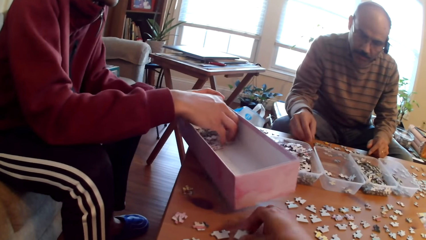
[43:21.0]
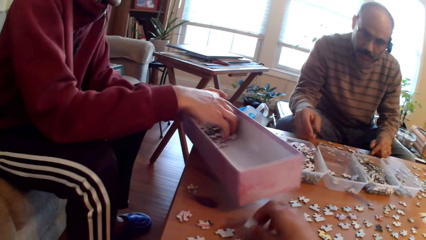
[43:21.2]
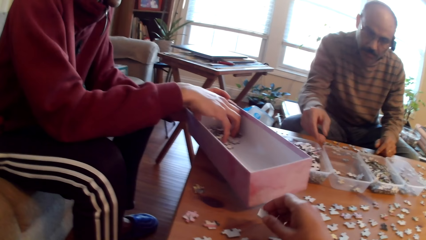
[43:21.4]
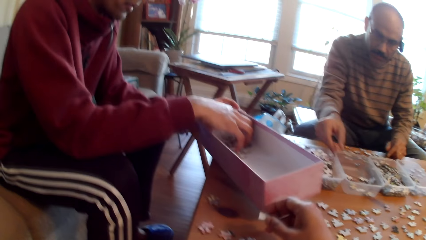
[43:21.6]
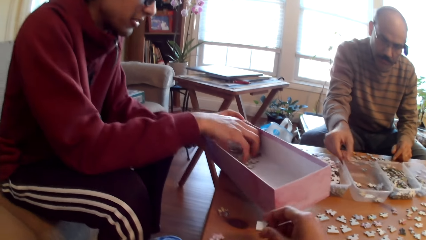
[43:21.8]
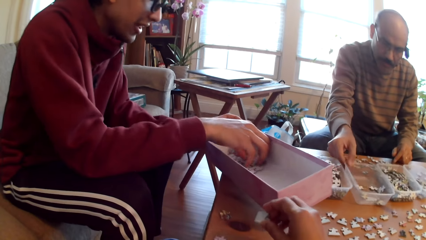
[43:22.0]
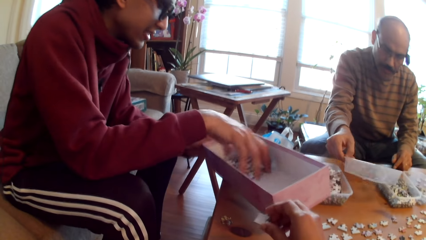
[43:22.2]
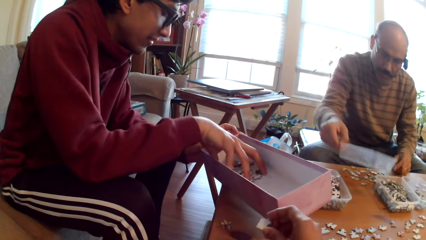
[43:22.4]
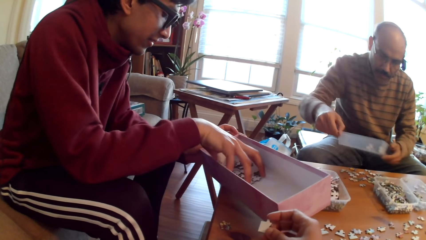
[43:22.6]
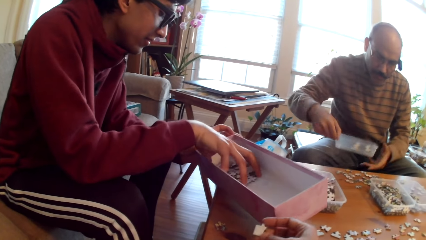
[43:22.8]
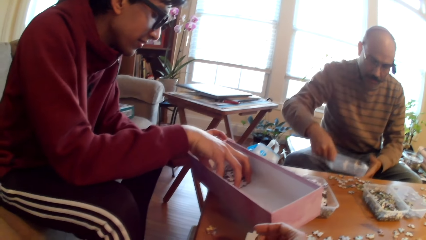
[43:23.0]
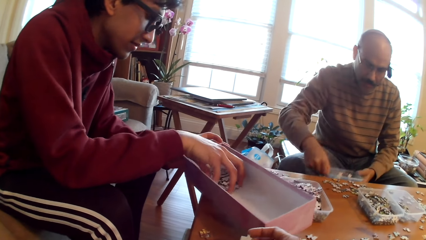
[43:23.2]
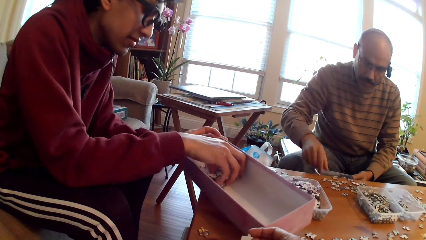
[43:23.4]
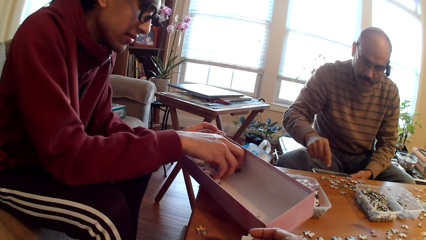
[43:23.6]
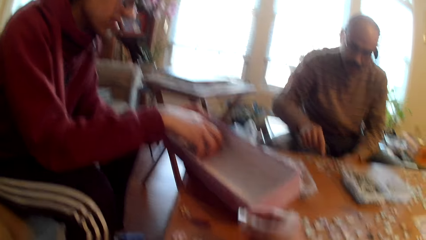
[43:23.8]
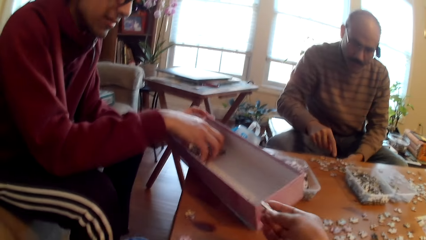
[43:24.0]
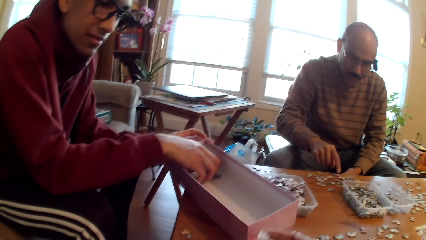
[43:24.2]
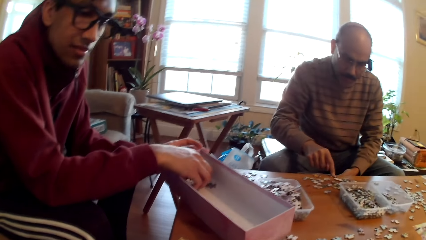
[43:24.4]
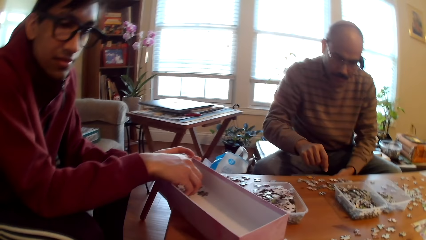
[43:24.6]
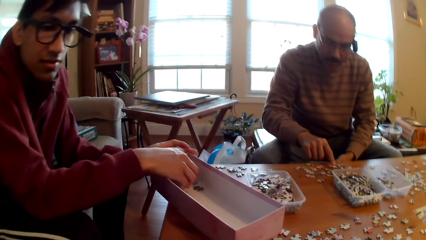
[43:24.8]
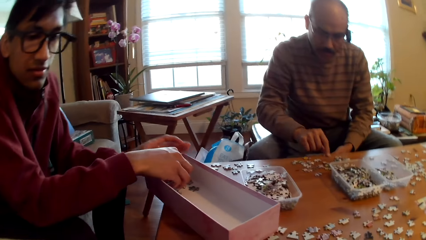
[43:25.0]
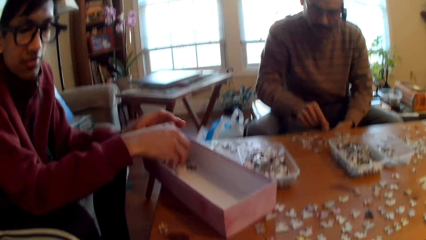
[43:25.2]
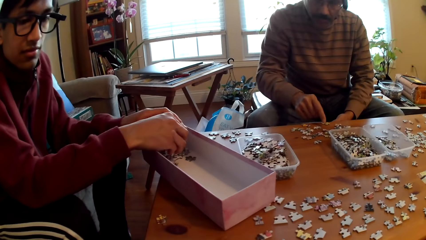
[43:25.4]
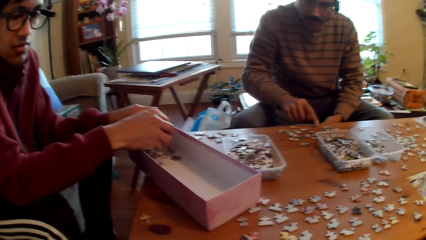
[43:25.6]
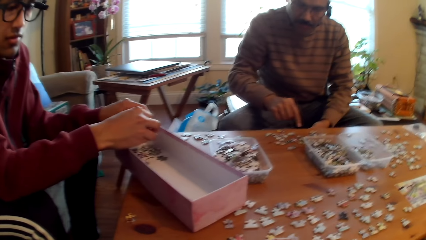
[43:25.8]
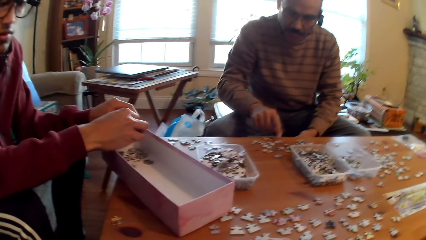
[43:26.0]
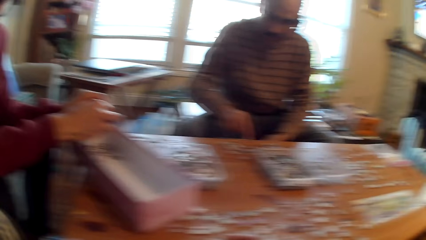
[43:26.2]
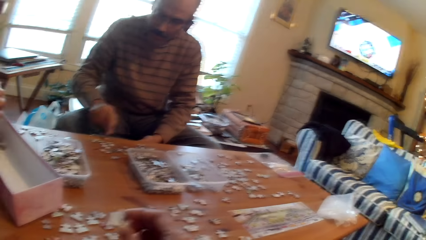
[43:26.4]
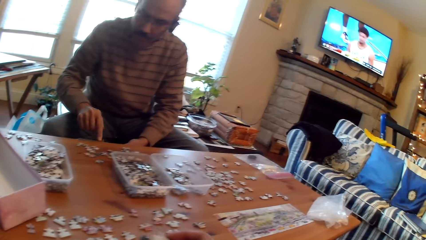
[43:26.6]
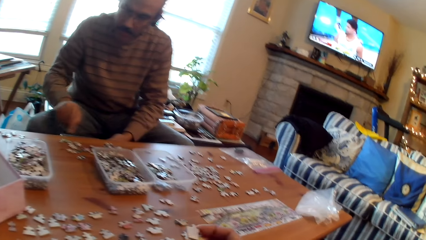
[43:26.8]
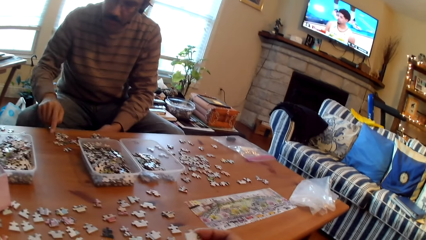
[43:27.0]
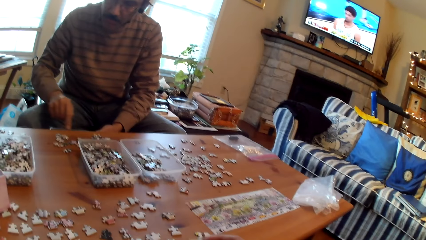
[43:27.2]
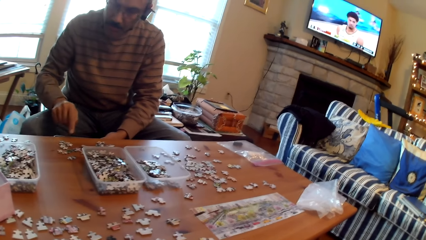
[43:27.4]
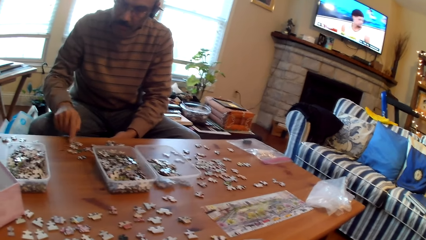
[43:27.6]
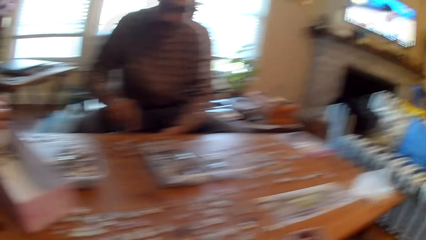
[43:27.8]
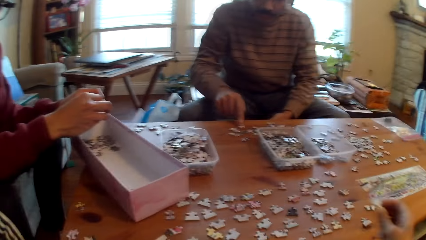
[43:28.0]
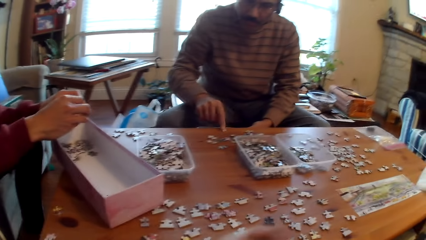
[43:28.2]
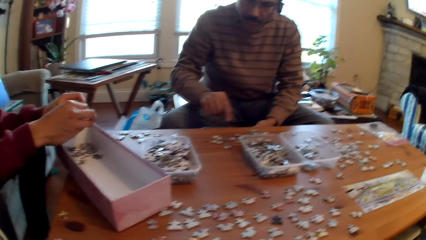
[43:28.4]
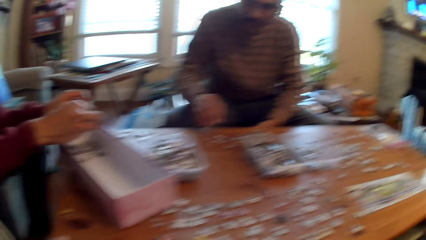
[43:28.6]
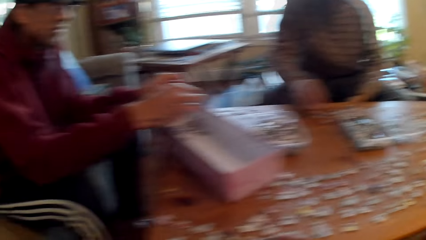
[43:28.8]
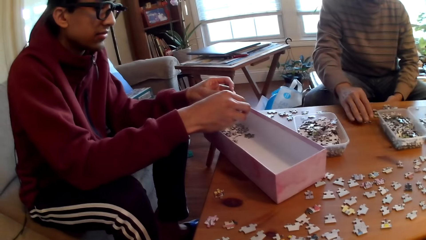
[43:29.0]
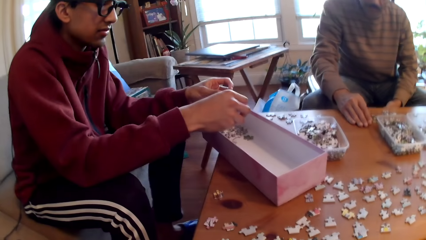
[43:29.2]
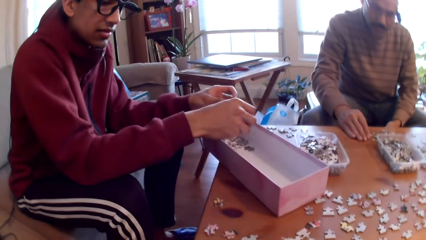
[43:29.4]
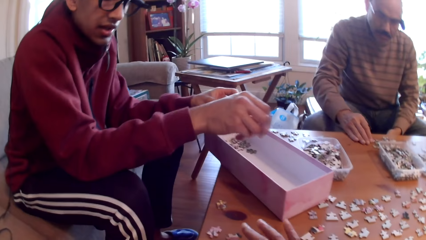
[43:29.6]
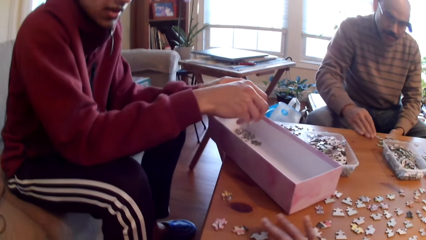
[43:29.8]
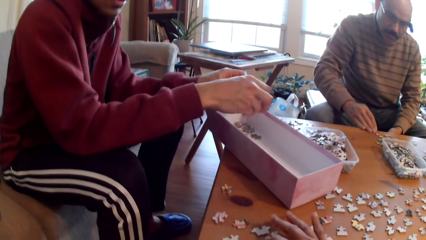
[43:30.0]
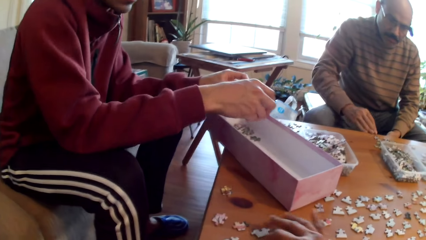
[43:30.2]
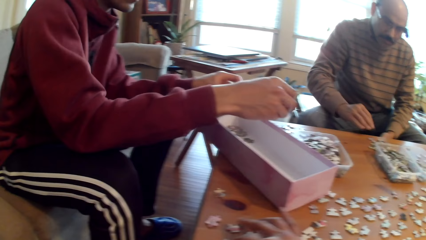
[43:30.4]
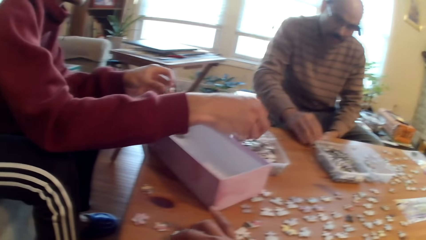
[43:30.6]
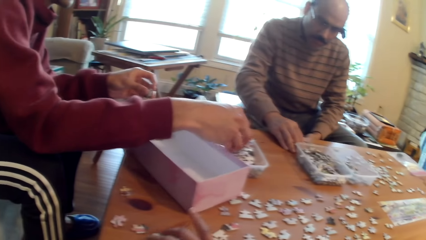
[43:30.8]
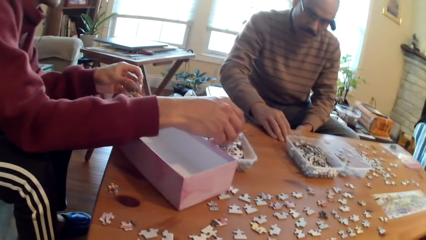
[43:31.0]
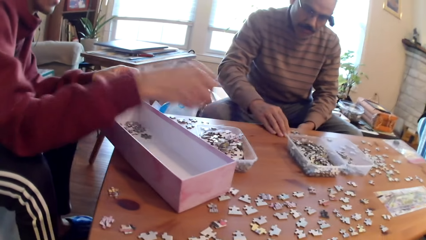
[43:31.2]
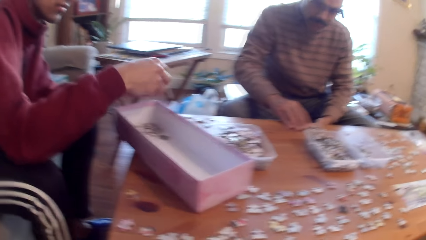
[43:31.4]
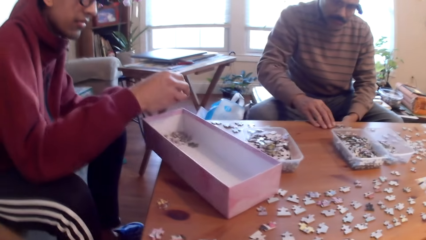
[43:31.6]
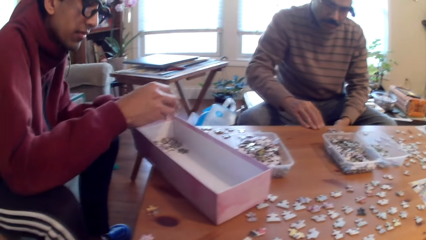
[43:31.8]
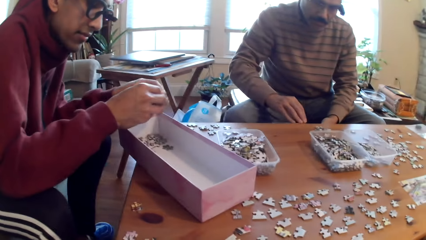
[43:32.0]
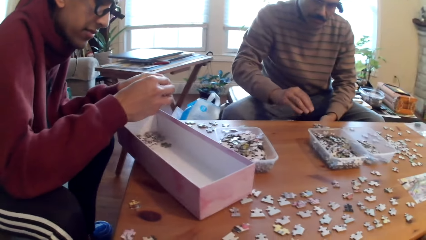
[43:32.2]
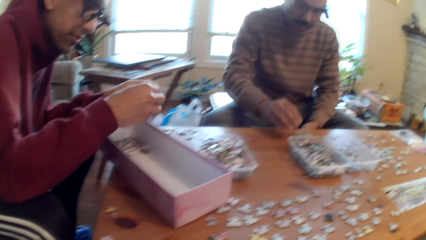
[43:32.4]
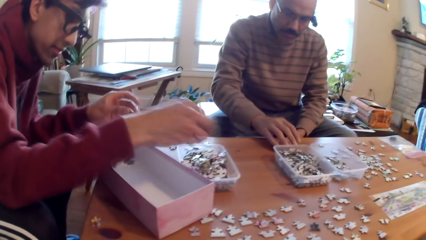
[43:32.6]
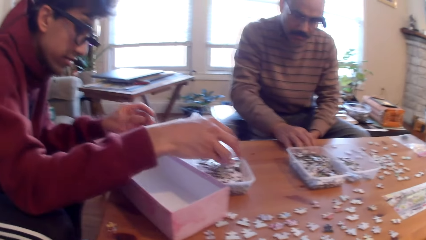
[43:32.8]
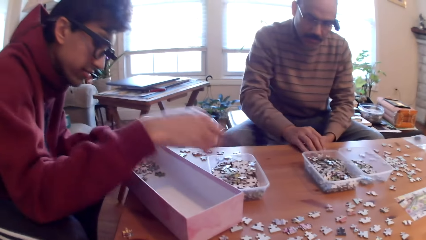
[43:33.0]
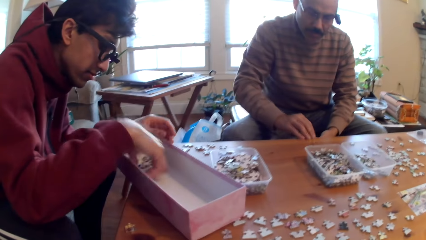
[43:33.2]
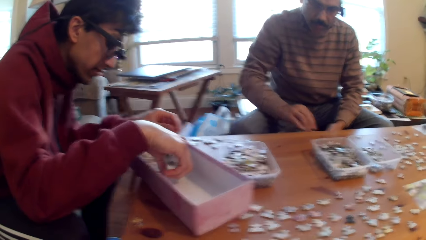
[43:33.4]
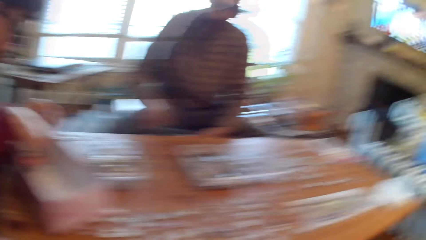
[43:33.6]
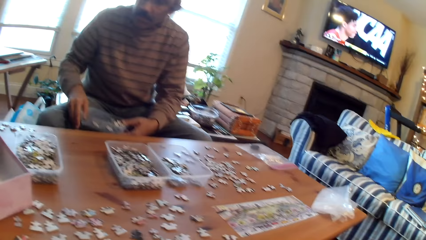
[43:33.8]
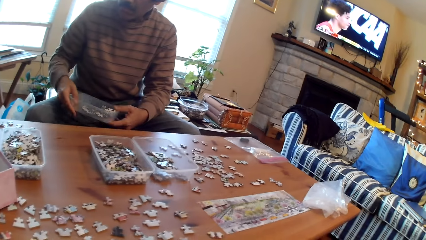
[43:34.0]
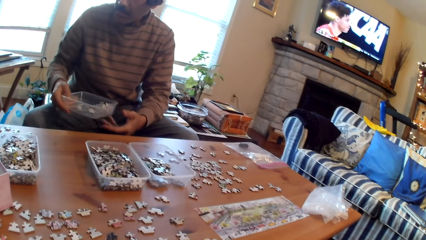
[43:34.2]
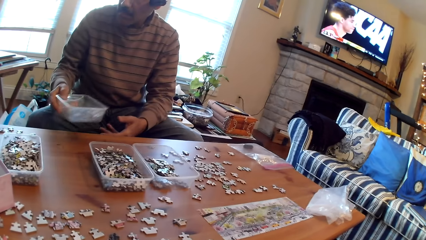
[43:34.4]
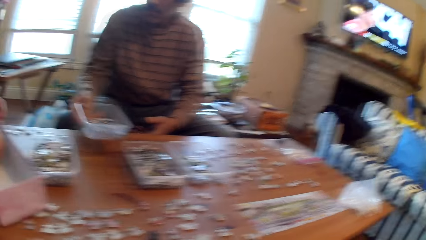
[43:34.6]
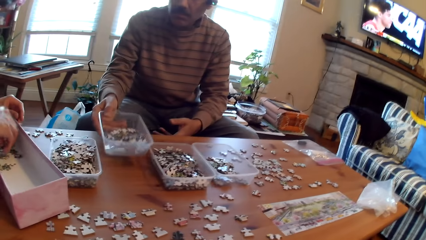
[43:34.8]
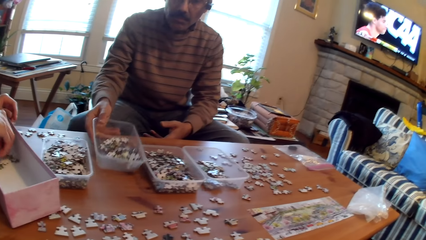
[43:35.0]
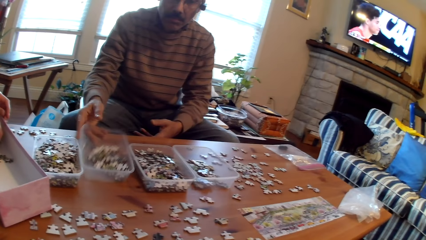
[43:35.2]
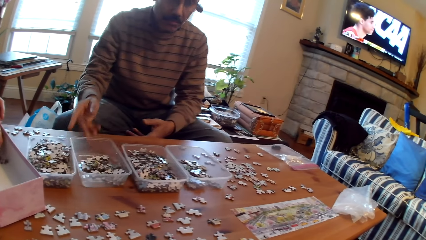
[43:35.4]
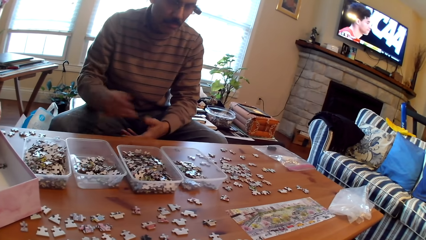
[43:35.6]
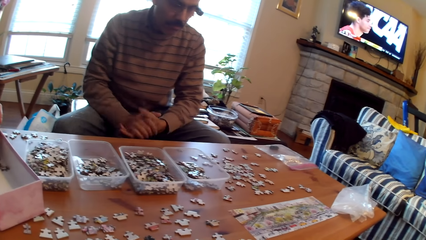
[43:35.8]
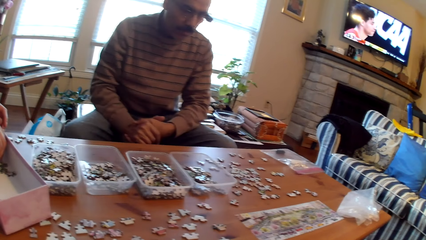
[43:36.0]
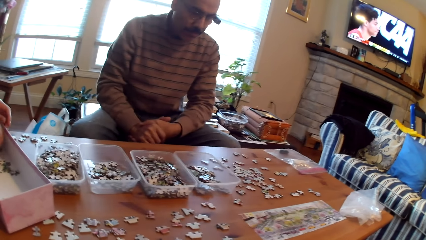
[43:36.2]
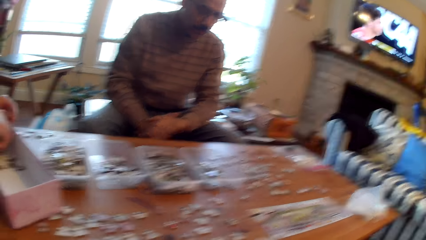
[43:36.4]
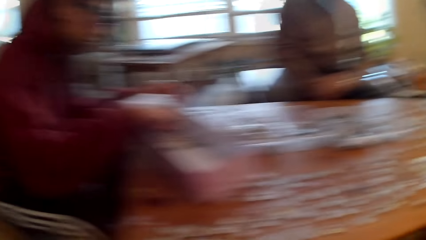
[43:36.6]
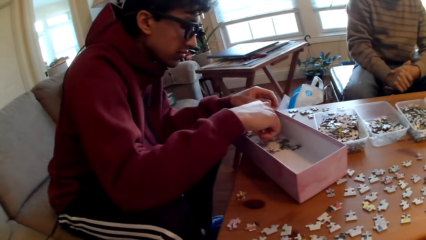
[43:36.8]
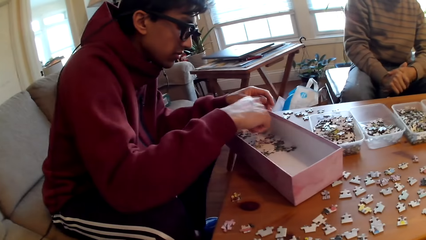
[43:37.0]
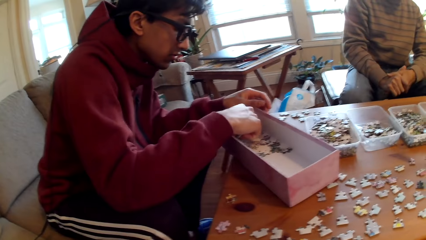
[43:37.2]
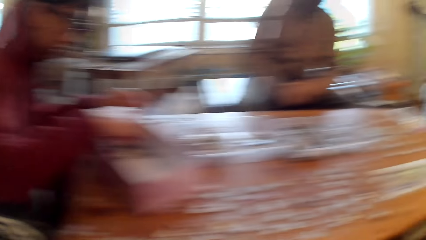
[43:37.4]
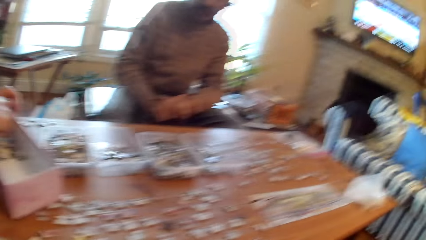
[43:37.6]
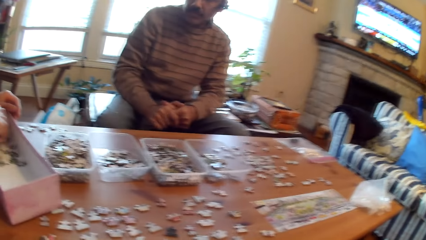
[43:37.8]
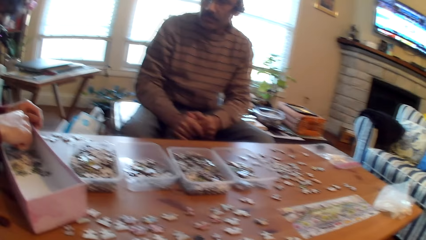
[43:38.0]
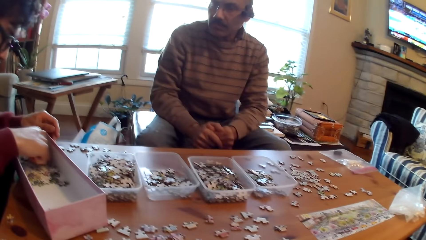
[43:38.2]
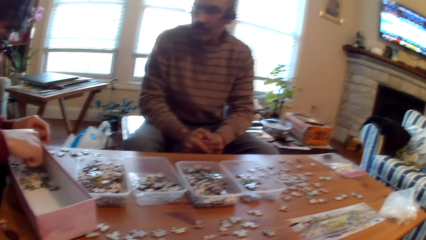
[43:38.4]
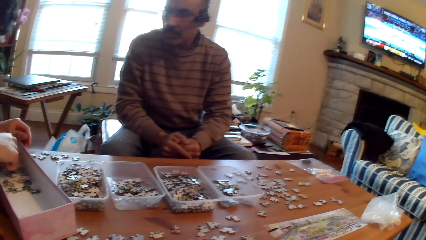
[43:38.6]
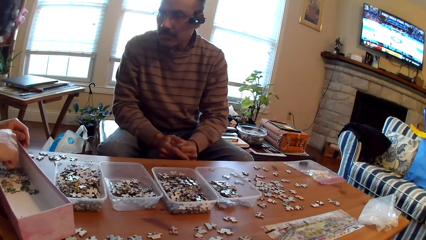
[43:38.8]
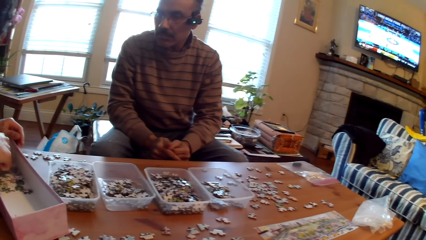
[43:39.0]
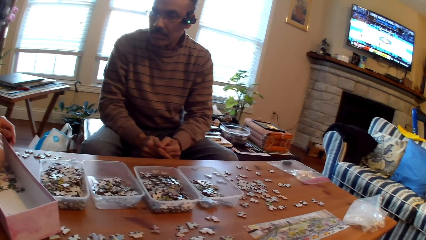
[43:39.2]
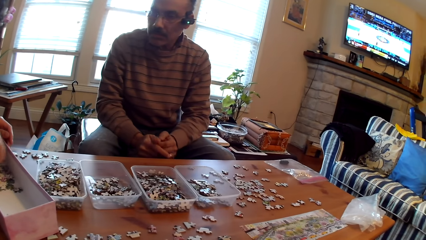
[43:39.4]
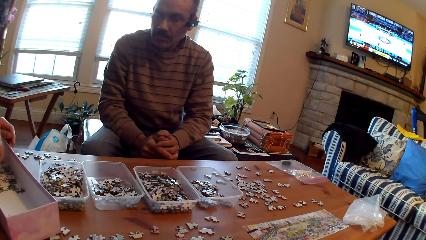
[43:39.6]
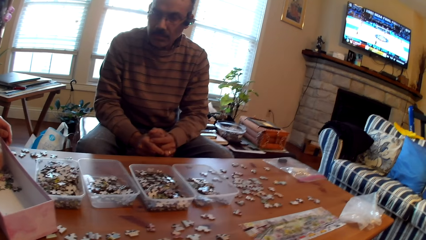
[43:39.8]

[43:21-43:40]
A man collects a card from the tin. Another man puts a card in the tin. The camera wearer looks around. The second man moves the jigsaw puzzle pieces. He puts the tin on the table. The camera wearer looks around.
